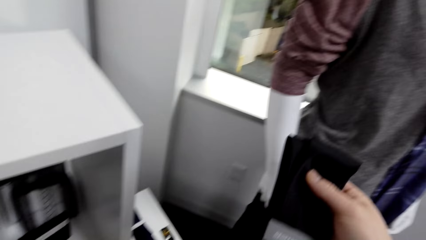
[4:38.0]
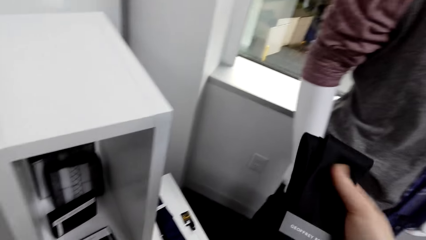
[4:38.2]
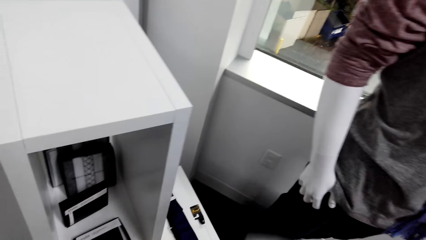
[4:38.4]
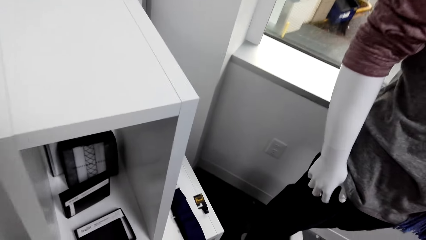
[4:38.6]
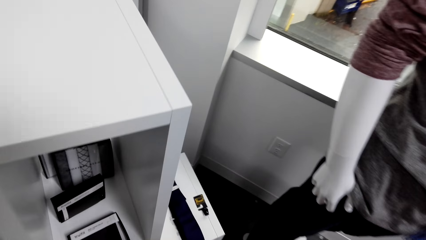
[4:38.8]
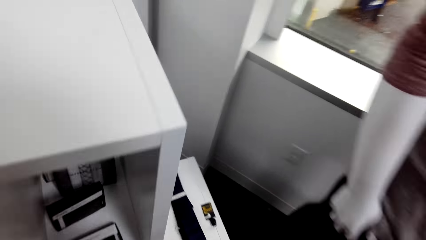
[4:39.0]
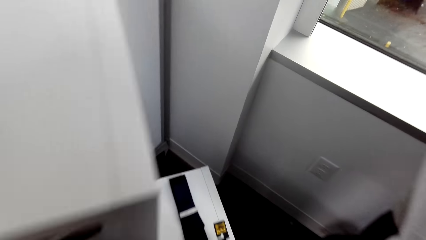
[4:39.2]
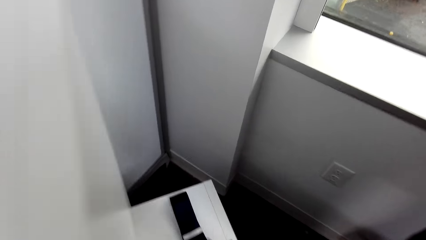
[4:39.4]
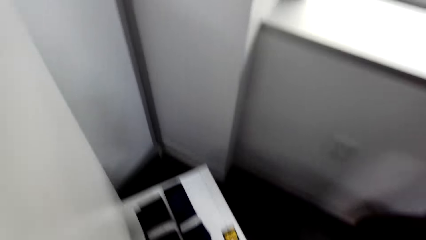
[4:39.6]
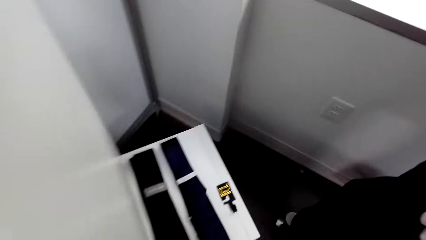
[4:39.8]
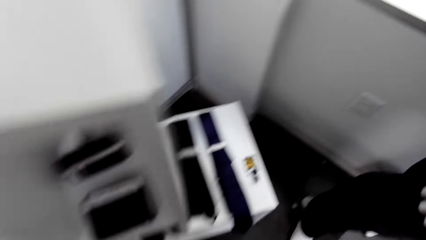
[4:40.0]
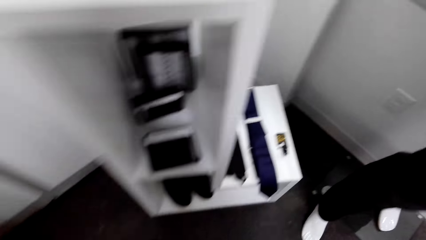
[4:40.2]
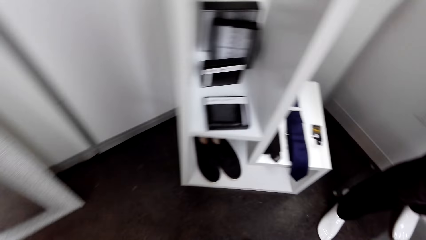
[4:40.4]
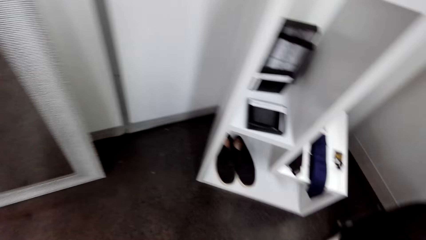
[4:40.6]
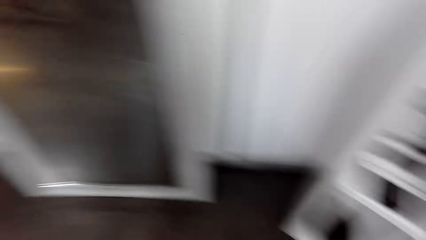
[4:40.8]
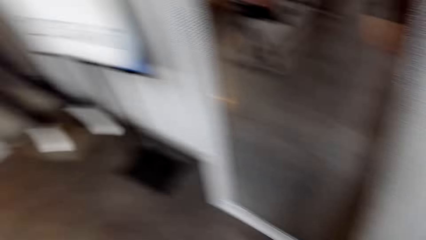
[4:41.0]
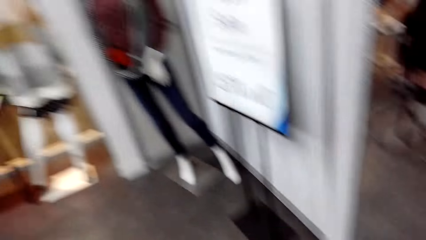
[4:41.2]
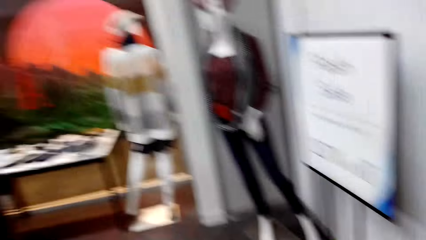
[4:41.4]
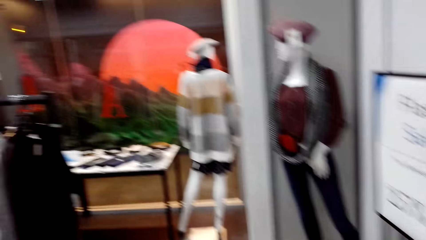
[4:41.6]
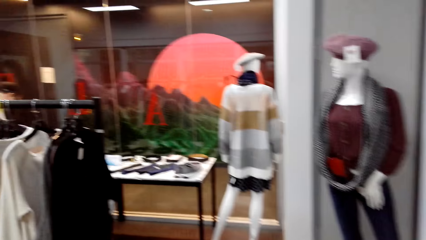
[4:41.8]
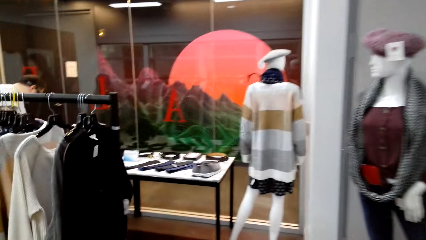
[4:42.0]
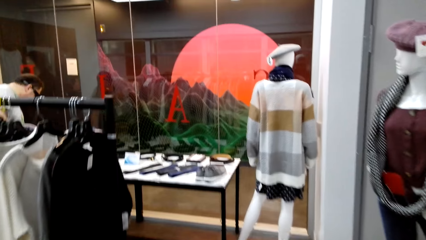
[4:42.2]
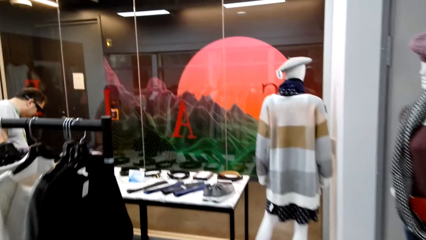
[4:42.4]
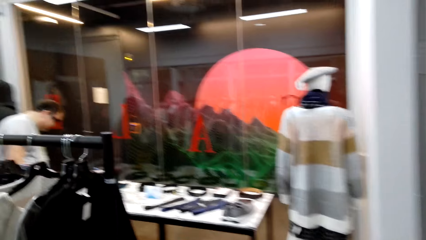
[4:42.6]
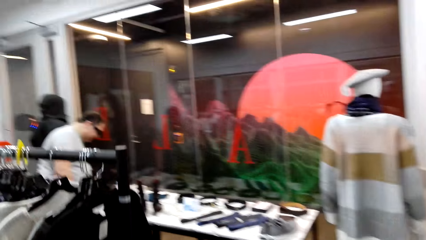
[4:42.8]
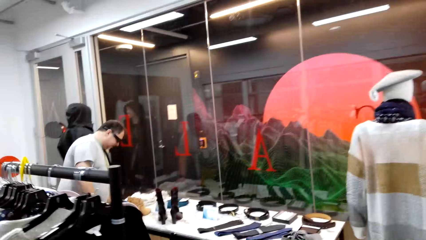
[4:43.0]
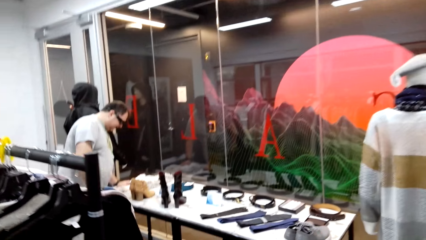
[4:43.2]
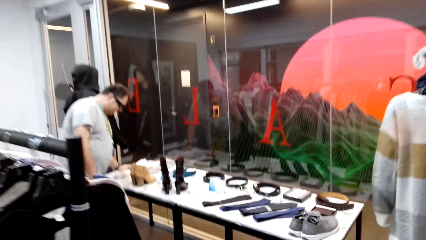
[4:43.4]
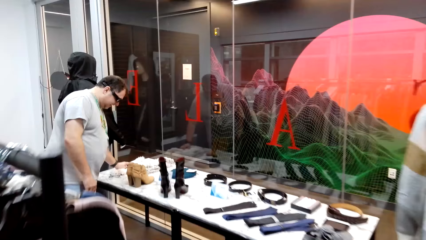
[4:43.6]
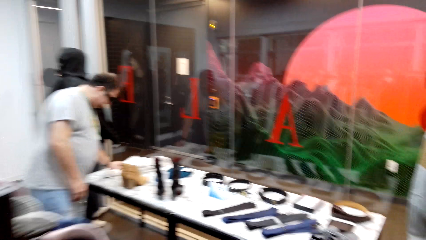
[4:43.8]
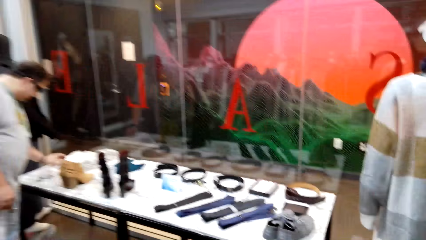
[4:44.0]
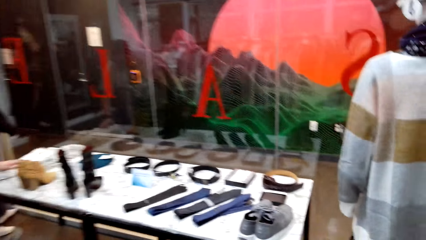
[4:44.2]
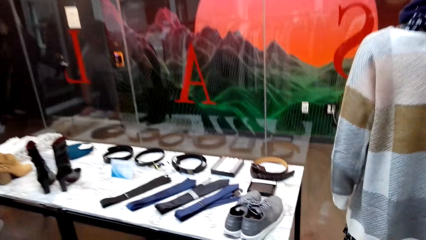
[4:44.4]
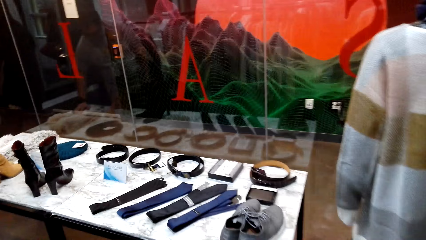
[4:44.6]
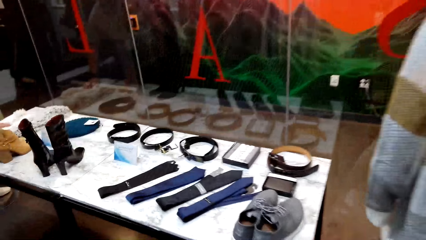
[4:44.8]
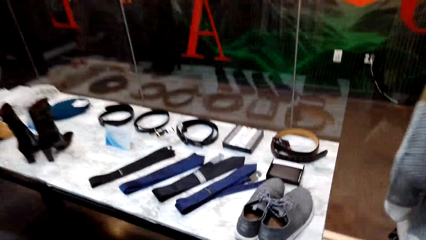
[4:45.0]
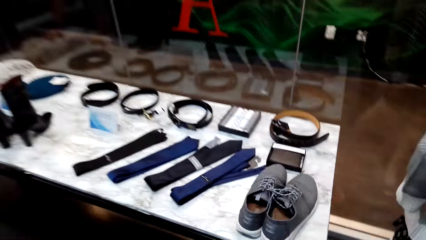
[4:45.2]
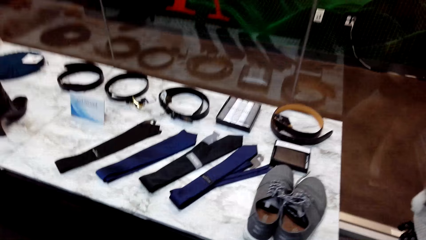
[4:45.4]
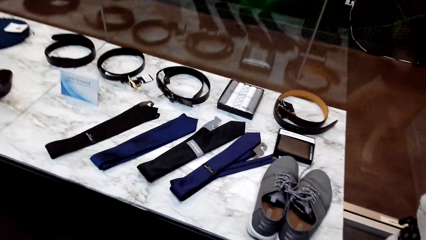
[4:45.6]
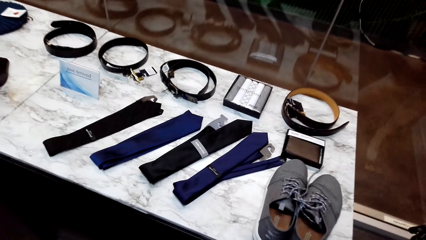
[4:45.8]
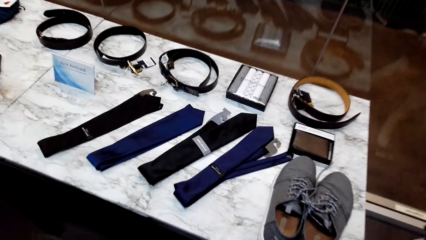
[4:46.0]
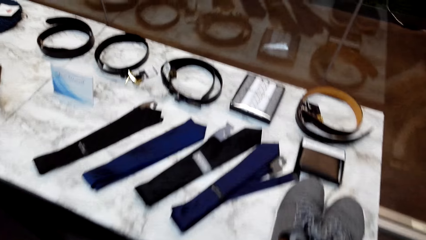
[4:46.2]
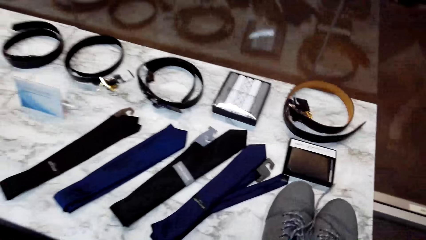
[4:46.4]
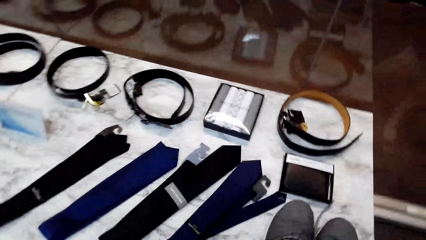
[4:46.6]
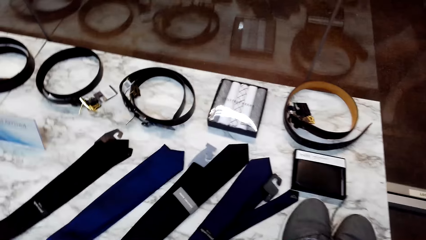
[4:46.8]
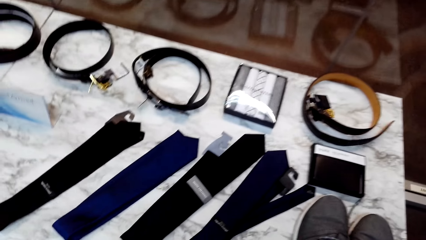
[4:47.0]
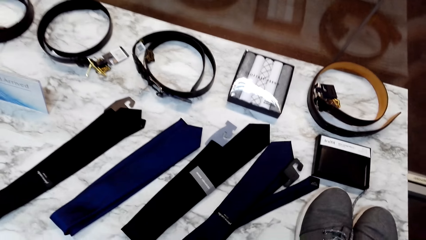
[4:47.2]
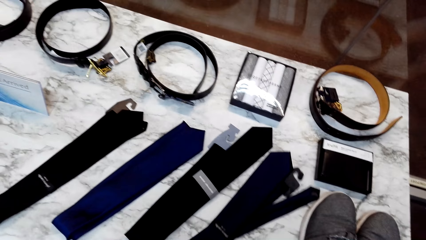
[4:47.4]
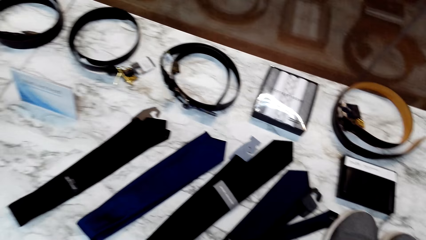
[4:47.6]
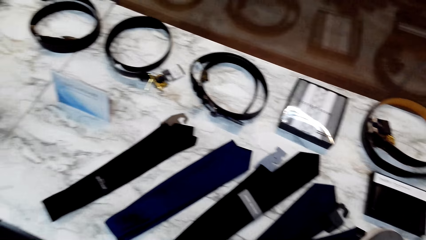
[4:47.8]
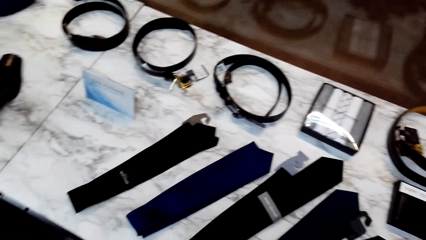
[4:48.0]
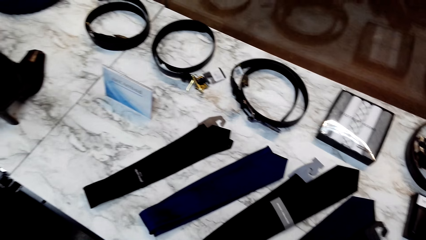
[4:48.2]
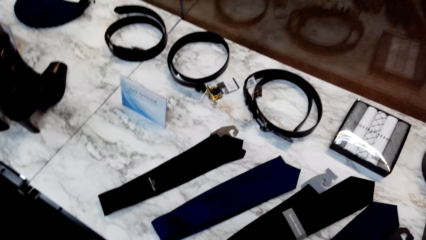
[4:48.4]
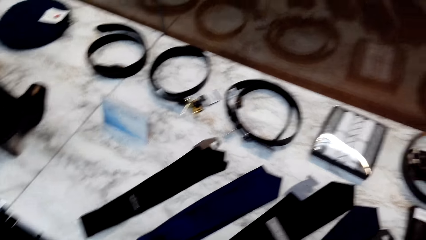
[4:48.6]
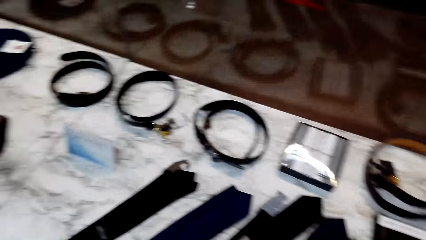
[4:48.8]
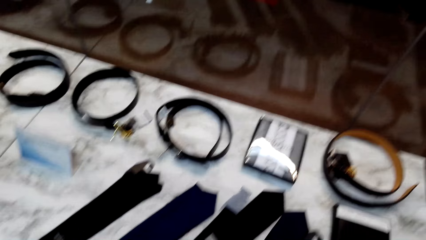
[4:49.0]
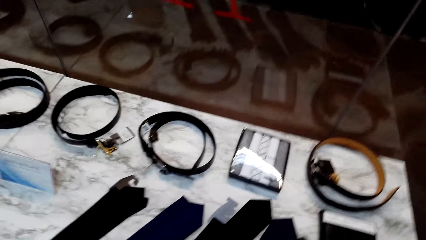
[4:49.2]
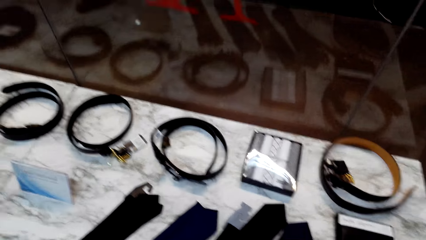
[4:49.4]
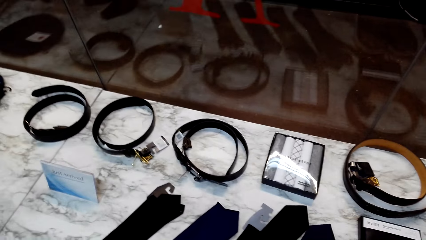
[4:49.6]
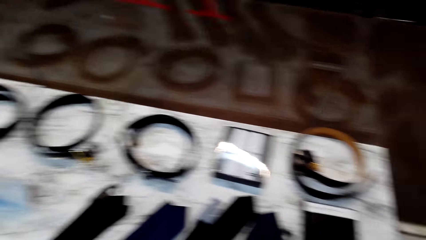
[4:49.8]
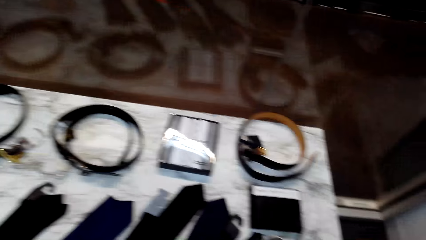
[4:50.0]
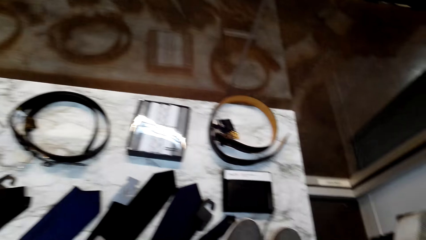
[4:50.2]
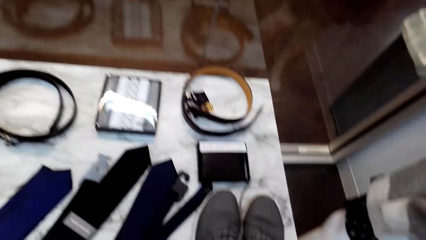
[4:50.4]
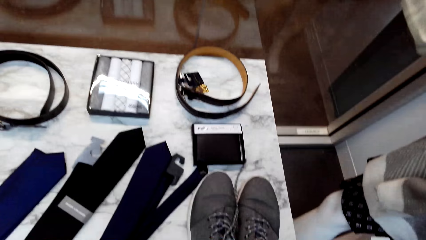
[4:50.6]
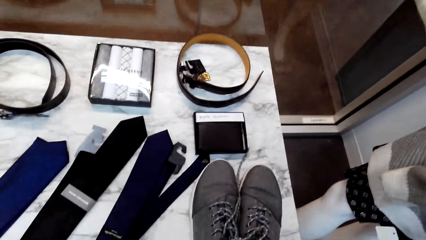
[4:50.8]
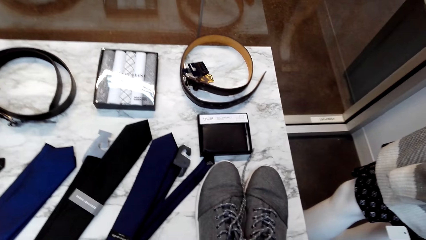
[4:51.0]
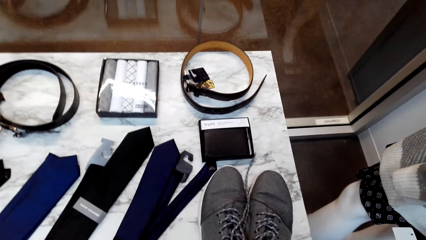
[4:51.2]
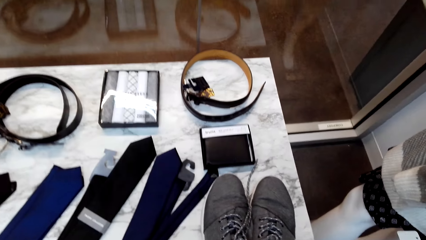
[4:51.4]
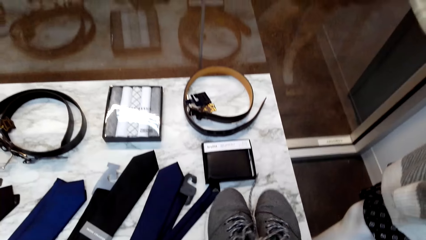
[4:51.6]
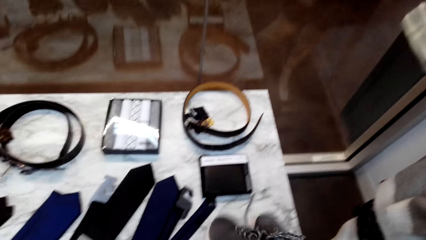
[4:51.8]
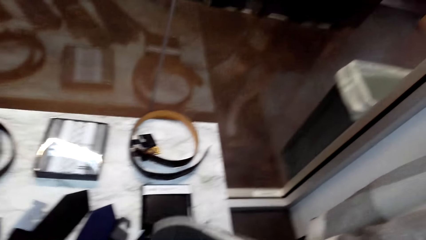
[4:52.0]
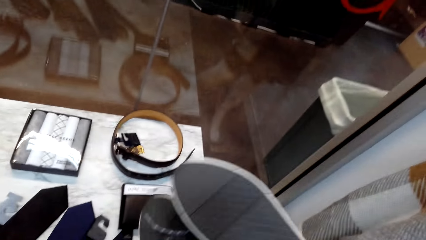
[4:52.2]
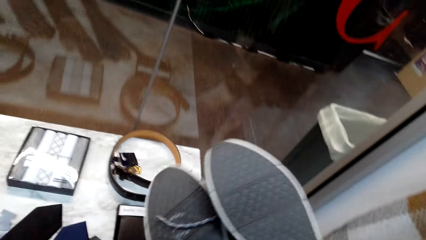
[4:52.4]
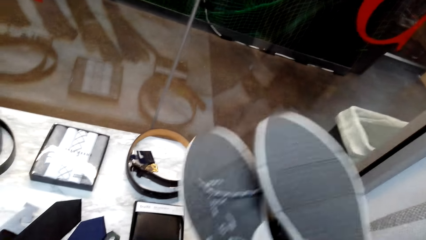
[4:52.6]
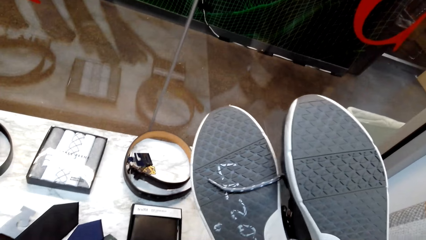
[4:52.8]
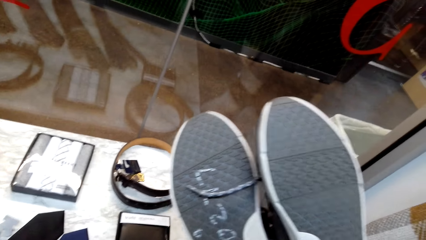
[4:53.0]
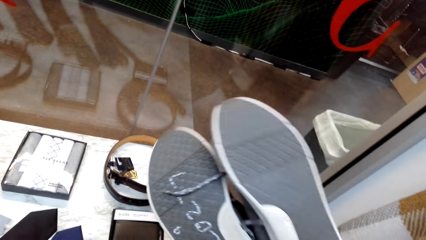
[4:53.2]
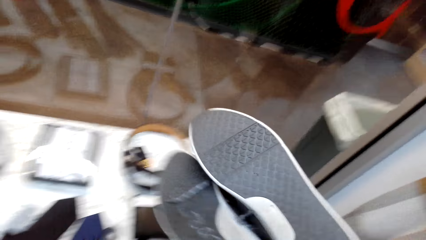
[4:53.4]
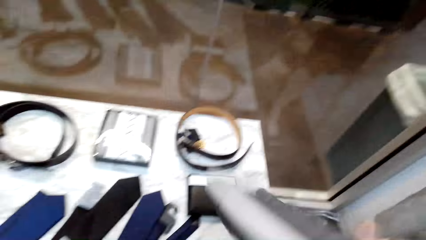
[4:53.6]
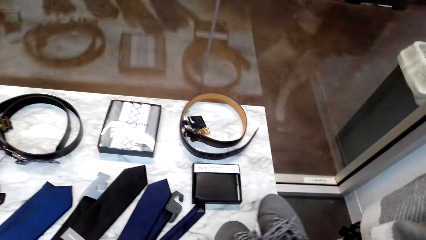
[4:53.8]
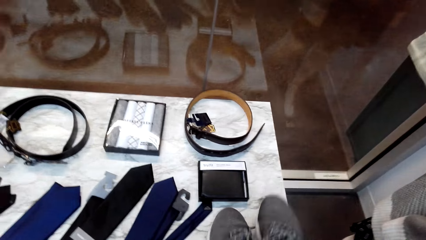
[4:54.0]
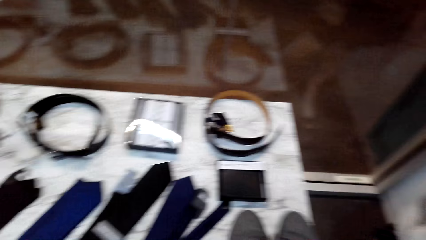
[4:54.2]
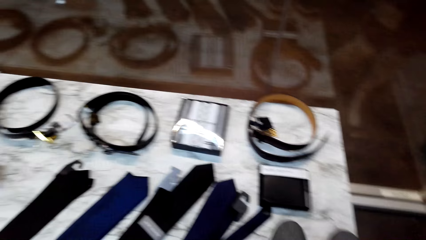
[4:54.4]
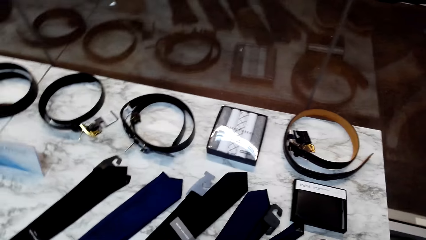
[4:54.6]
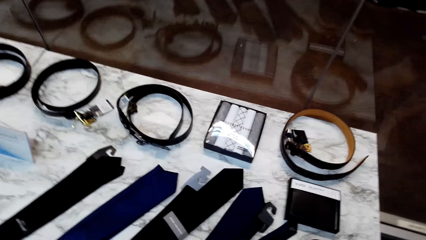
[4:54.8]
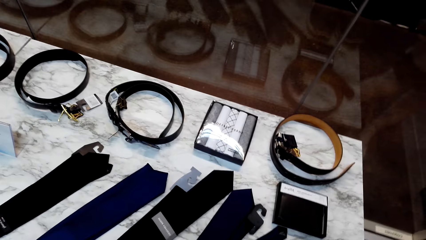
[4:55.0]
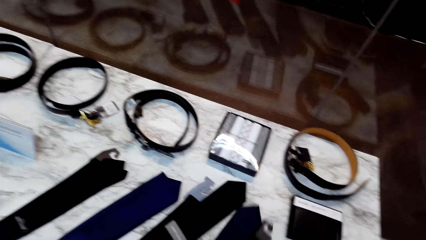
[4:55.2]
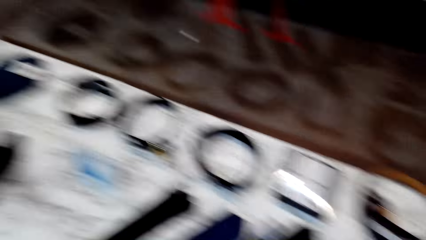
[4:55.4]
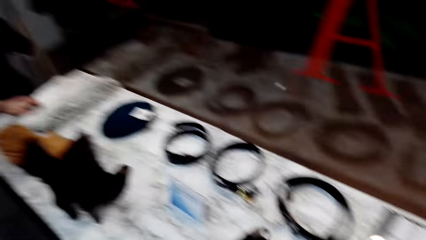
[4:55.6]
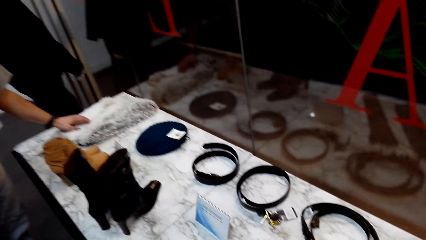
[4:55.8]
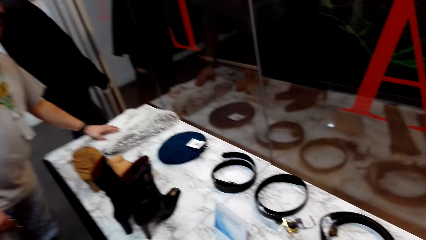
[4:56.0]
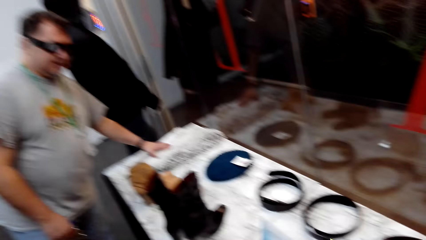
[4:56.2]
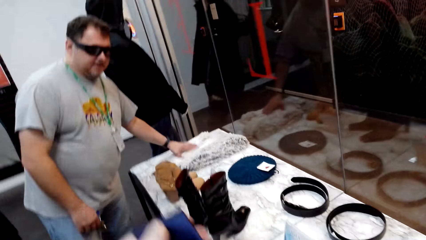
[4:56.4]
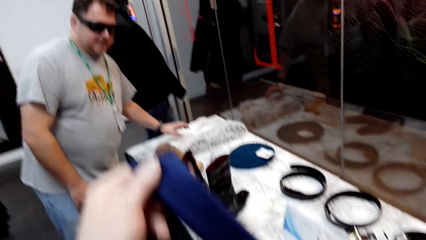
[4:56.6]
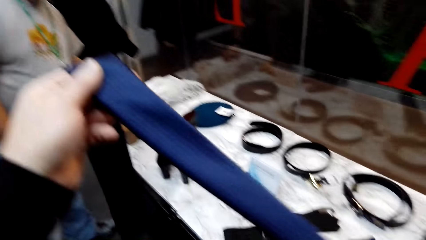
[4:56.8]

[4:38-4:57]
The camera wearer drops the tie back on the cabinet. They walk towards a display table in the room. A man holds a scarf on the table. The camera wearer shifts a tie on the table. They pick the tie. They converse with the man. They pick shoes on the table, stare at the shoes, and raise the shoes. They drop the shoes back to the table. They pick the tie on the table. The man stares at the camera wearer.
